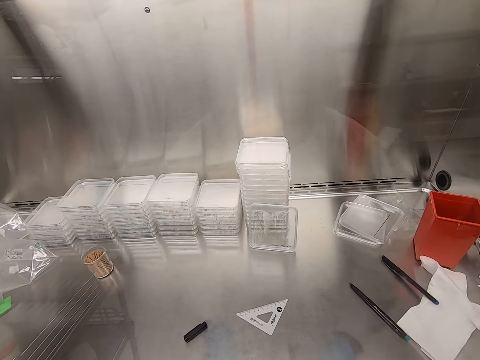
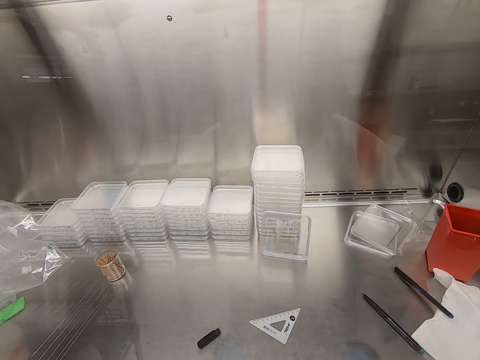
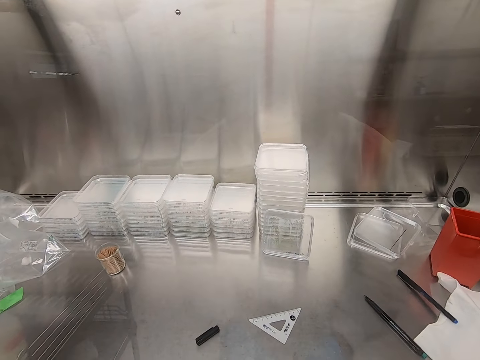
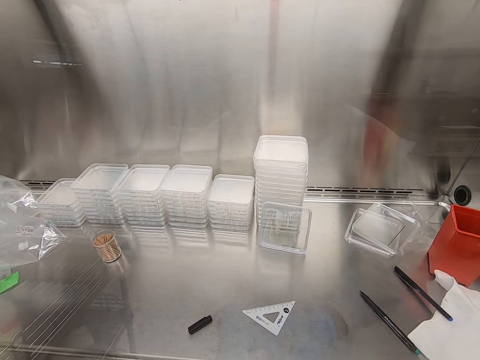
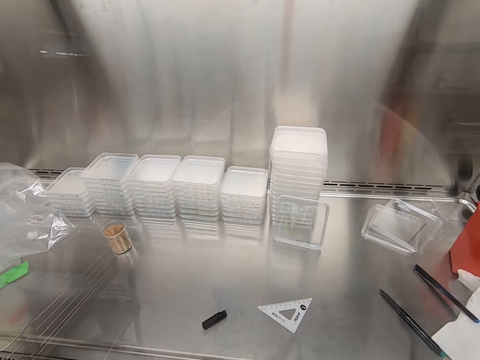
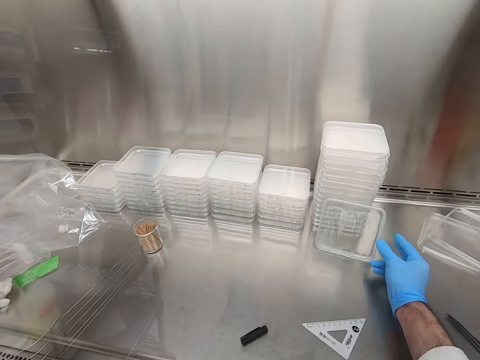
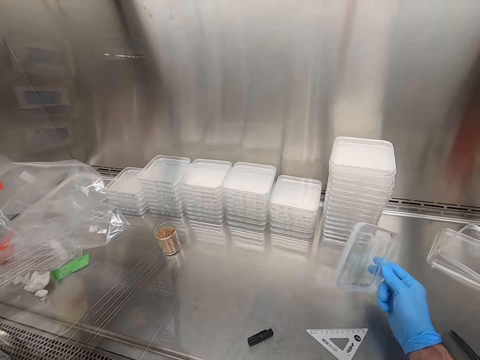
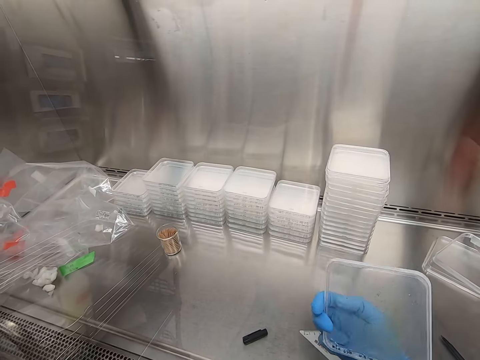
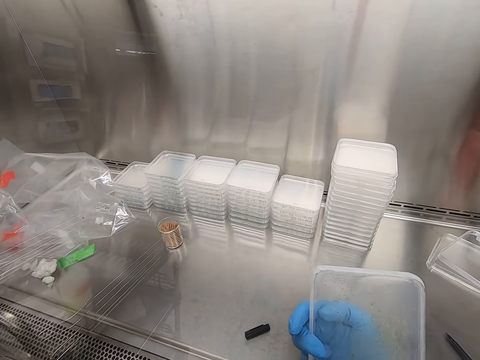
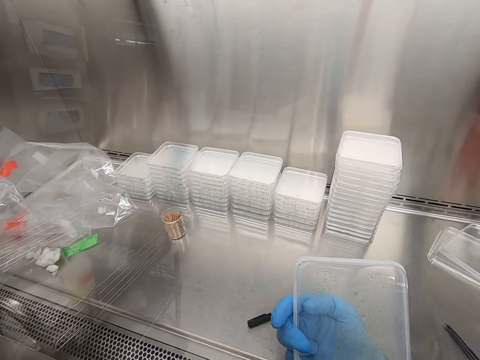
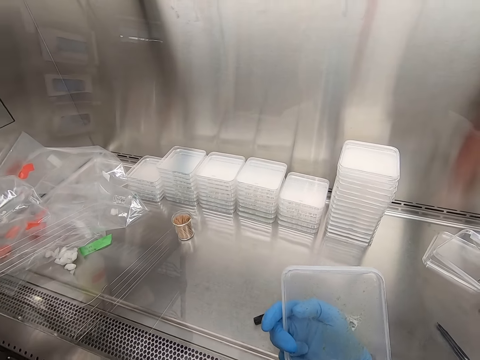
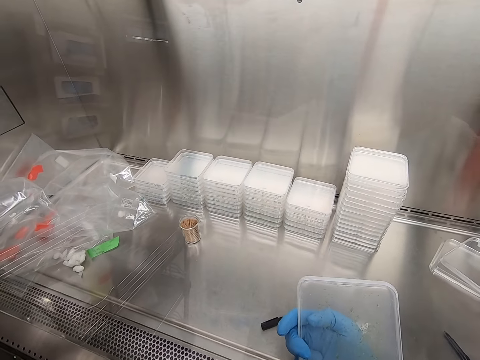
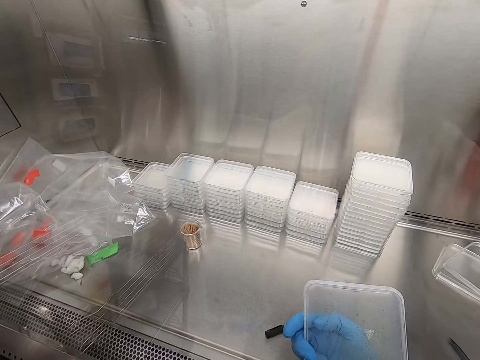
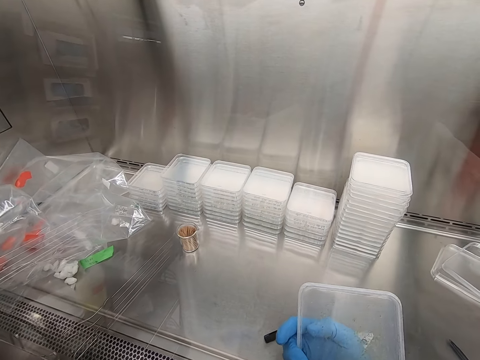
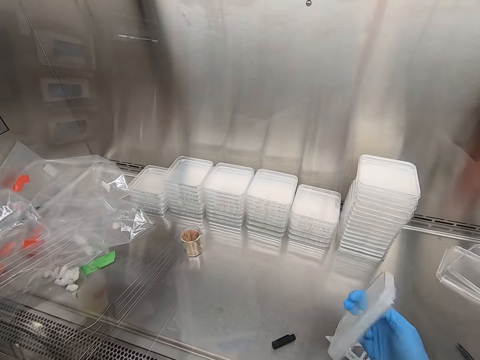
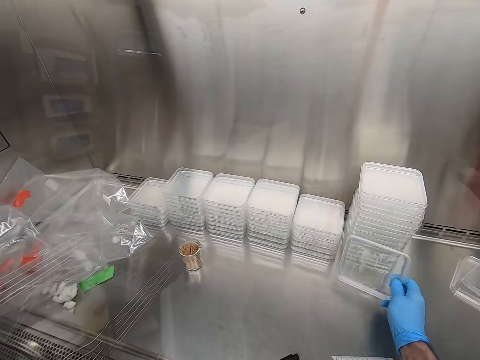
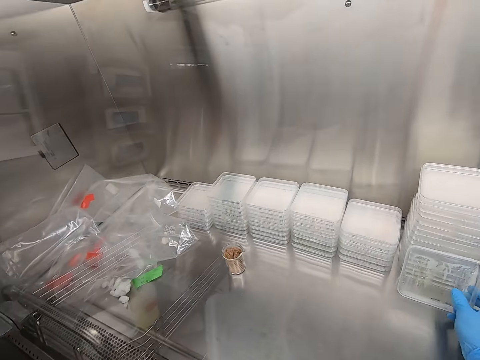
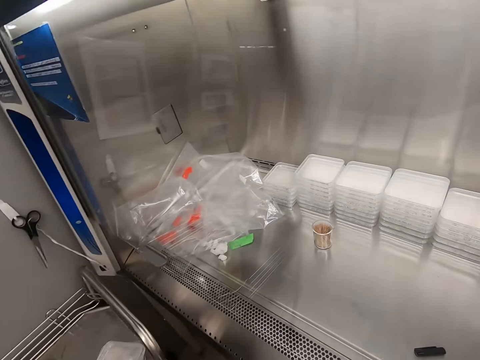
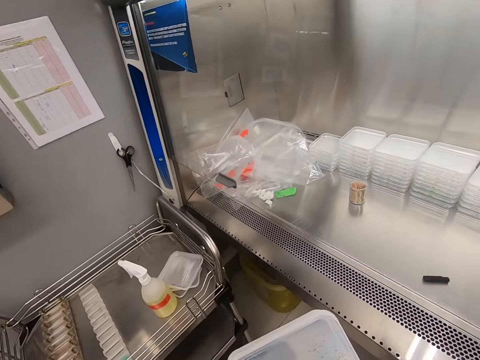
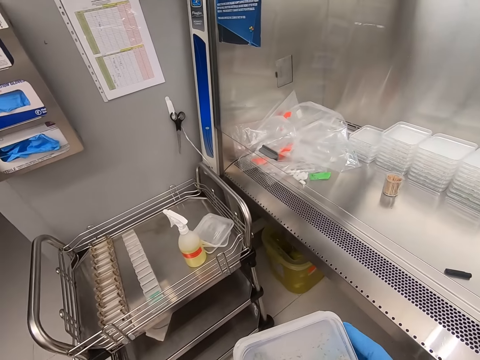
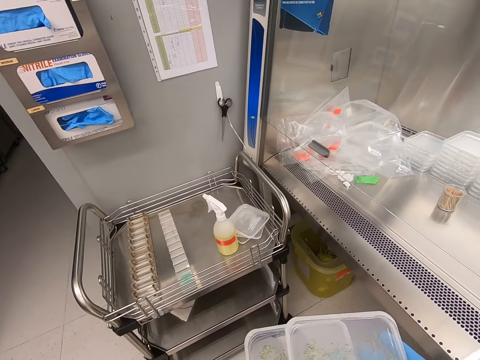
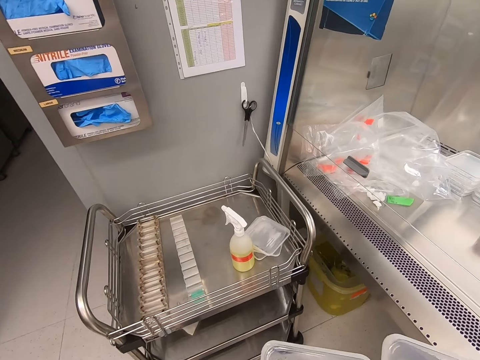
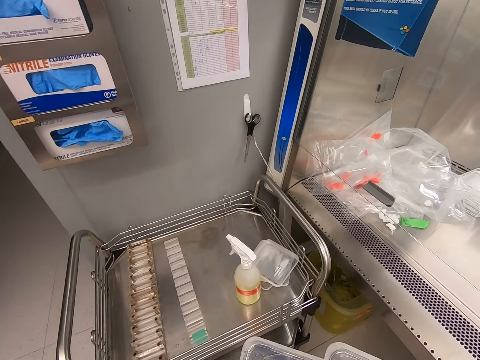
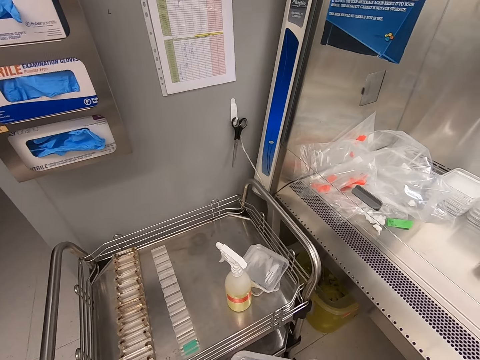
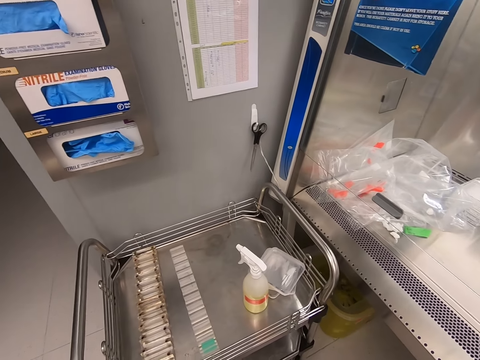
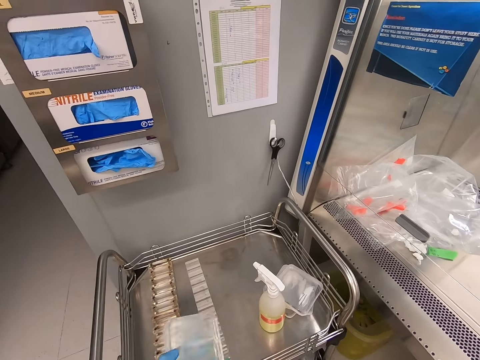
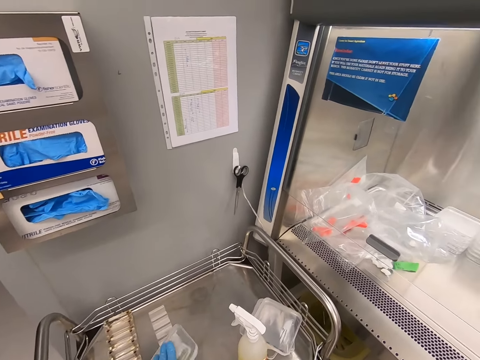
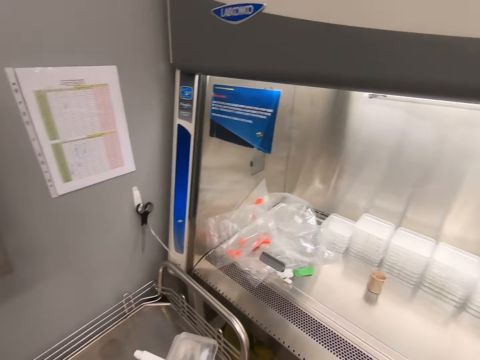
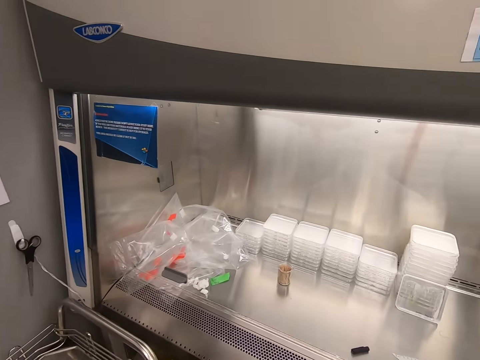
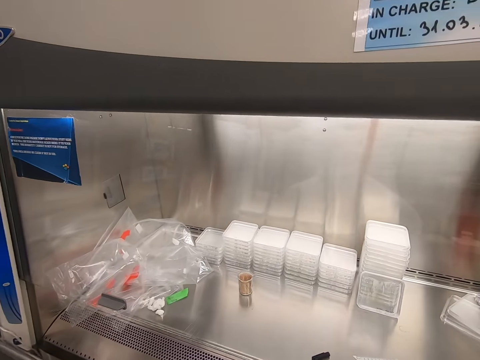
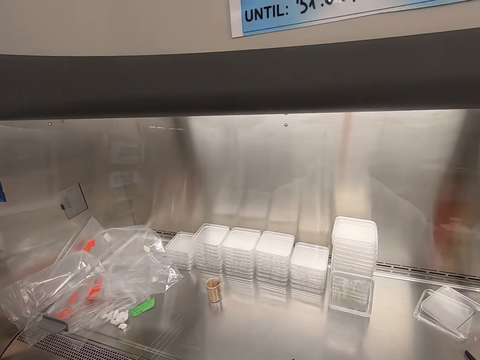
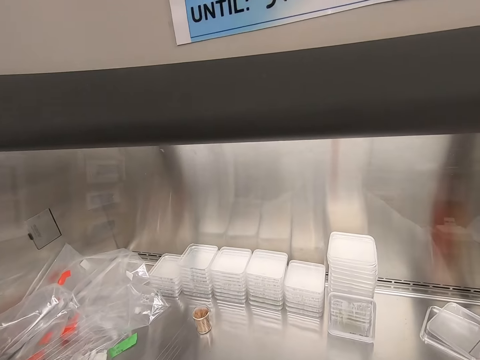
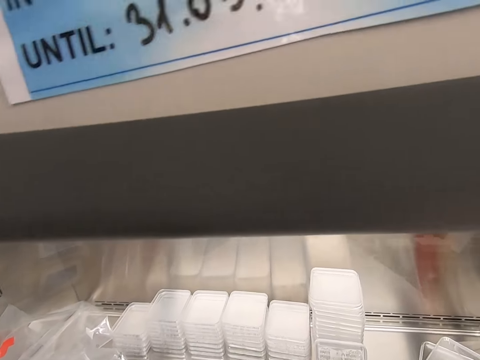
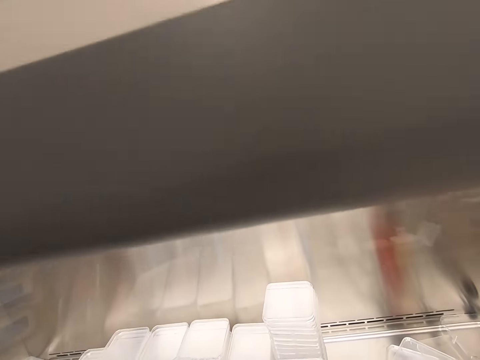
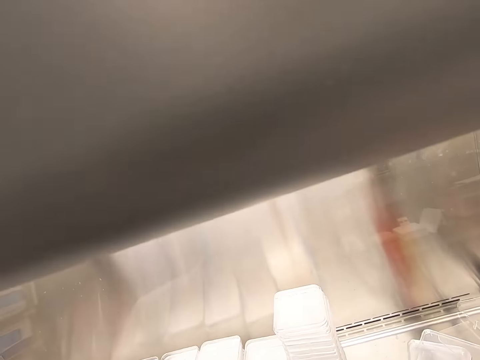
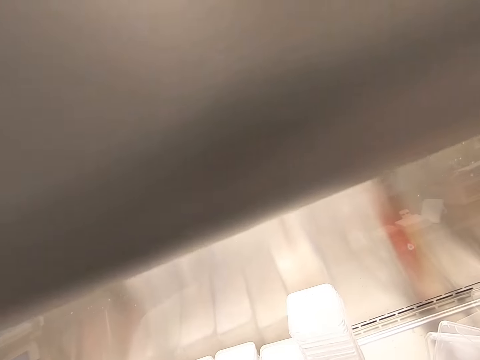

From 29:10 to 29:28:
The camera wearer picks up a plastic flat tin or acrylic sheet. They look at the plastic flat tin. They place the plastic flat tin on the steel bench against other acrylic sheets. They hold the acrylic sheet. They look at the plastic flat tins. They place the plastic flat tin on the tray of the stand. They turn towards the steel bench.

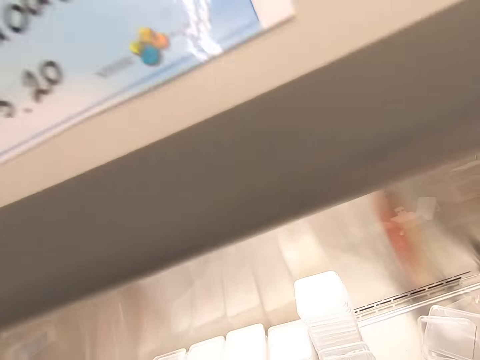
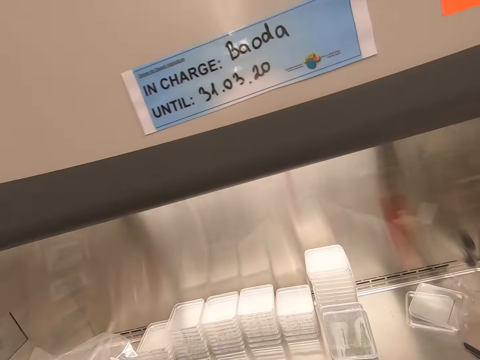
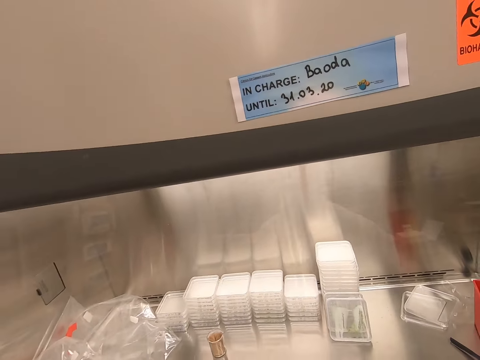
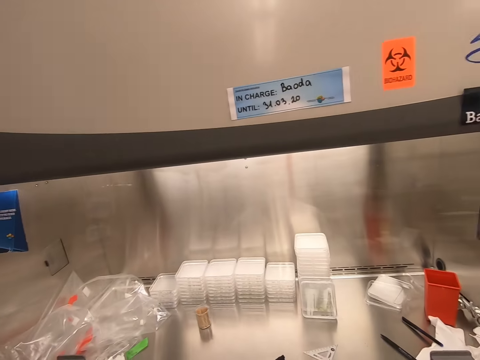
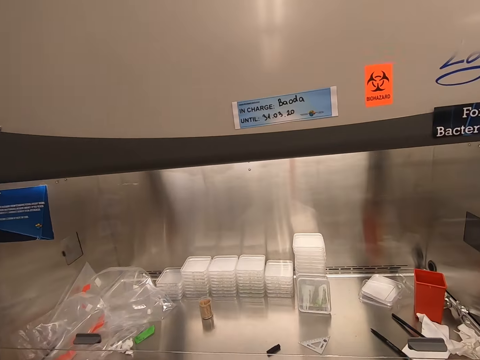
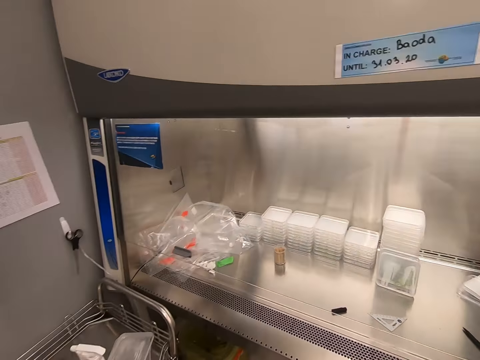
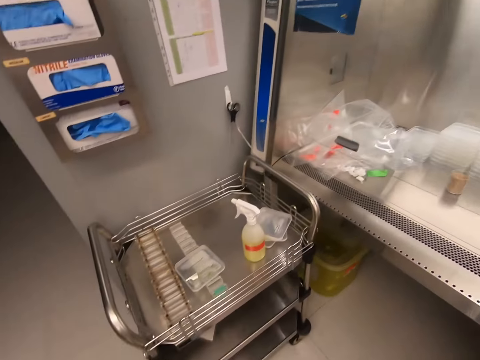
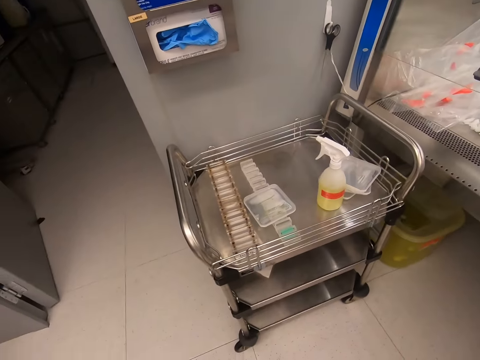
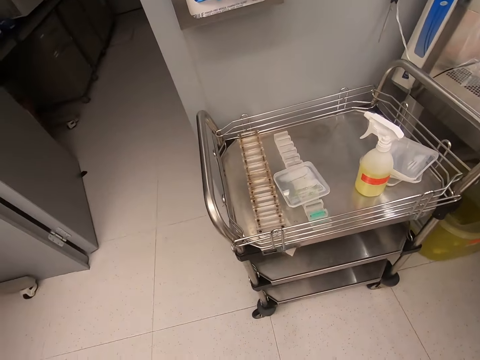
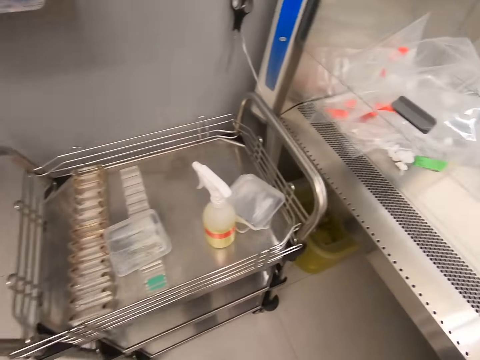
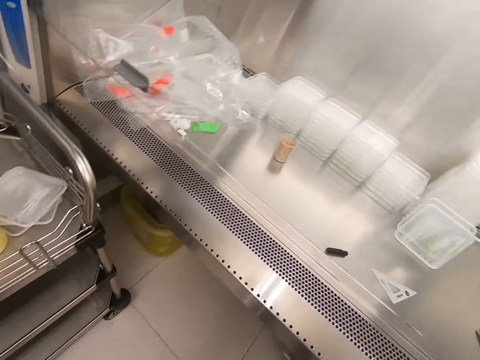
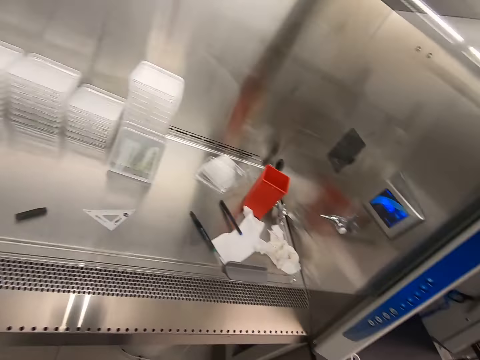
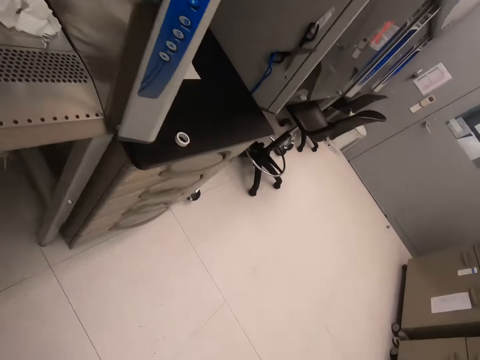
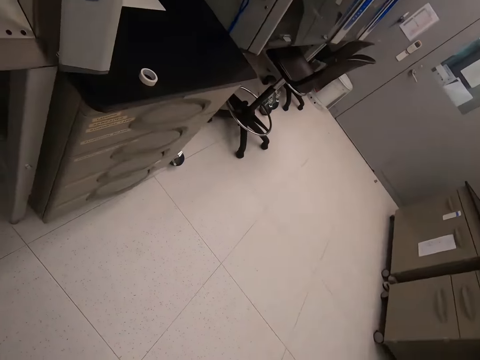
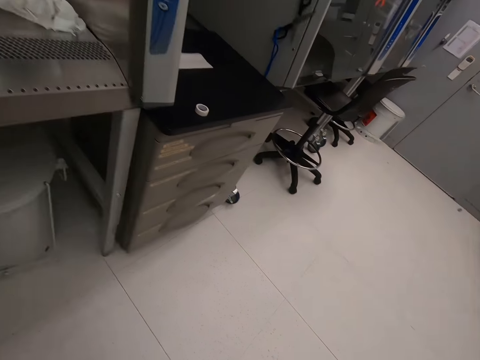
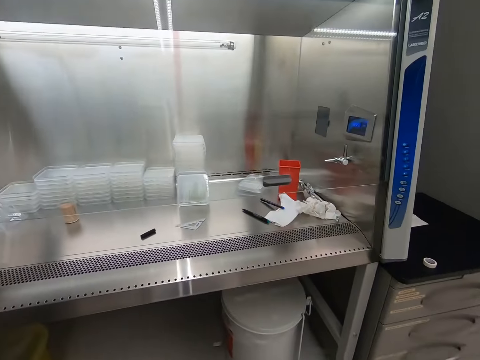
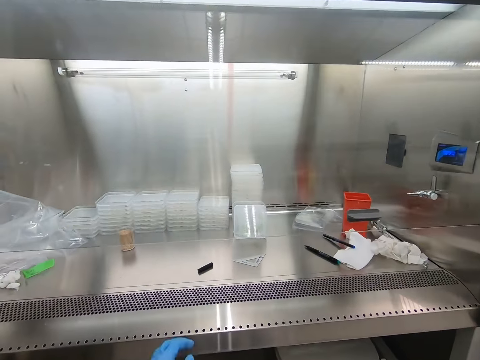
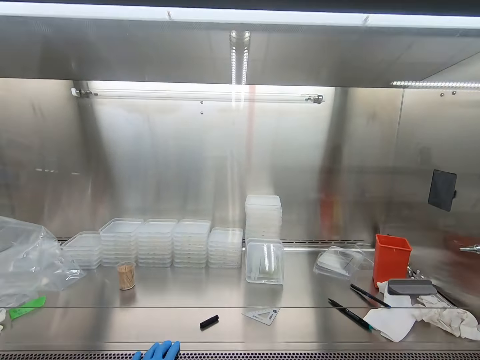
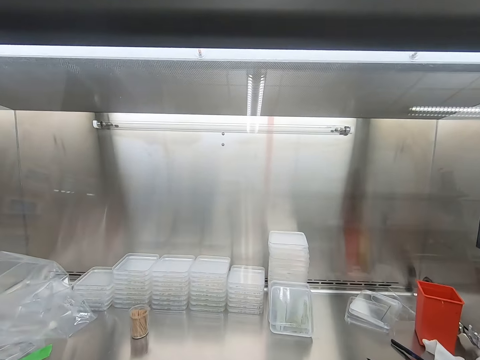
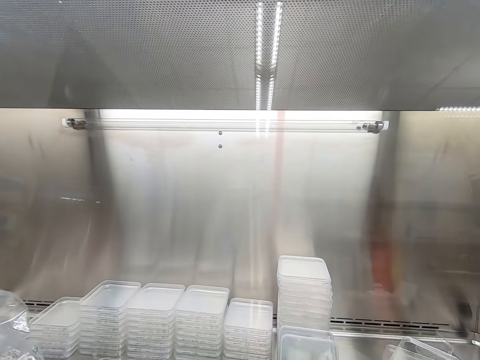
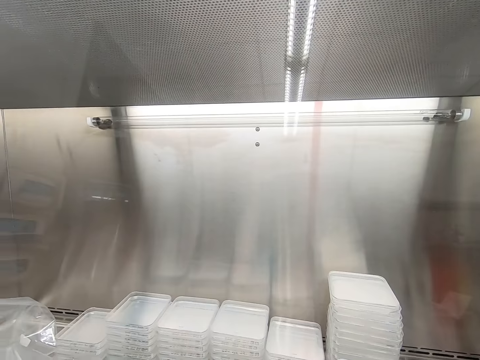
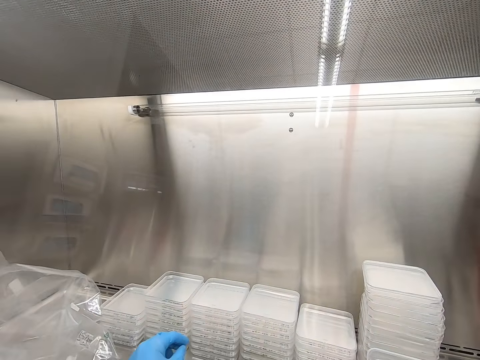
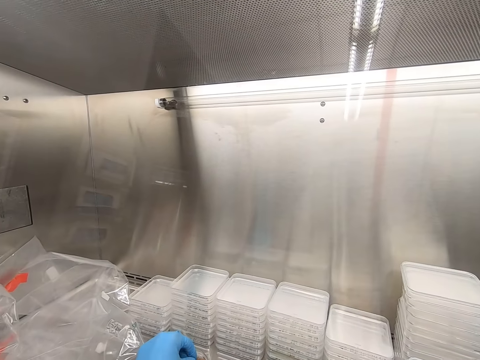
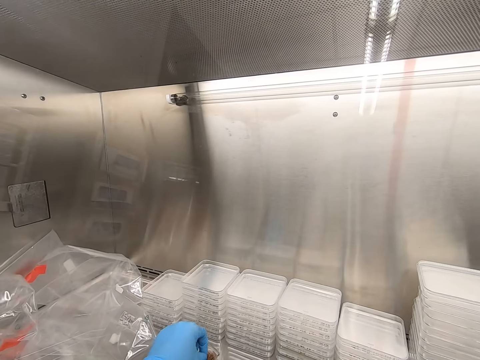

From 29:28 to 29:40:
The camera wearer looks around. They walk in the room. They move towards the steel bench.
